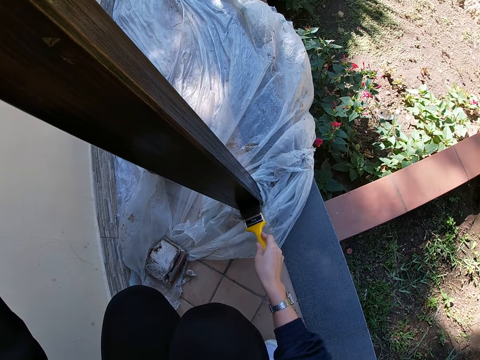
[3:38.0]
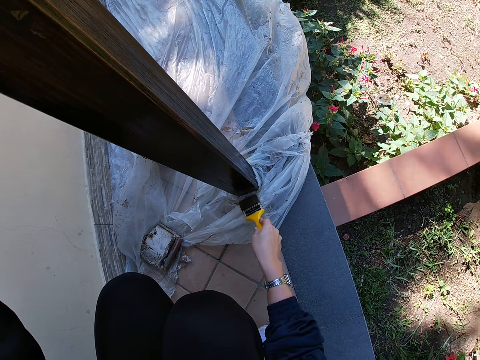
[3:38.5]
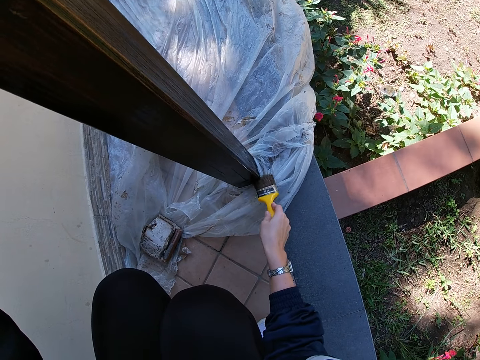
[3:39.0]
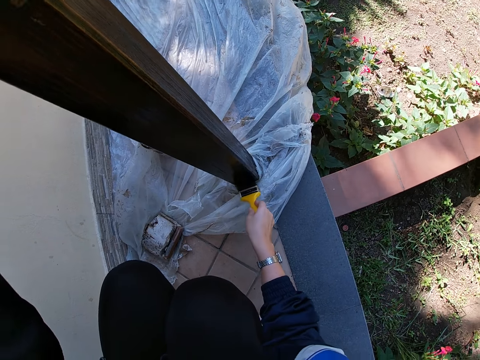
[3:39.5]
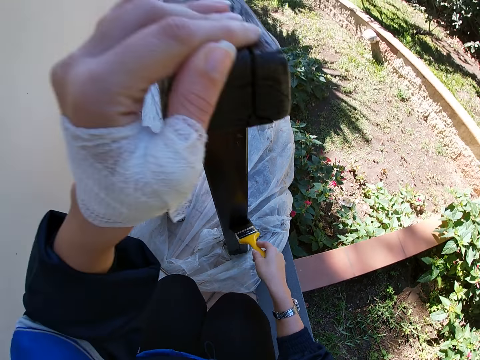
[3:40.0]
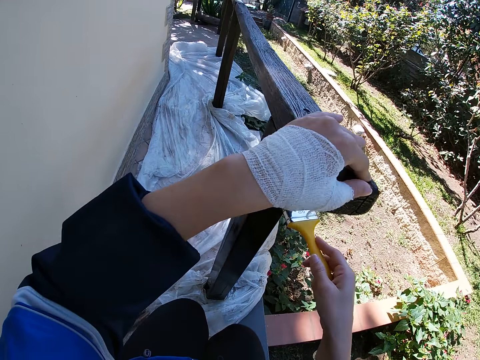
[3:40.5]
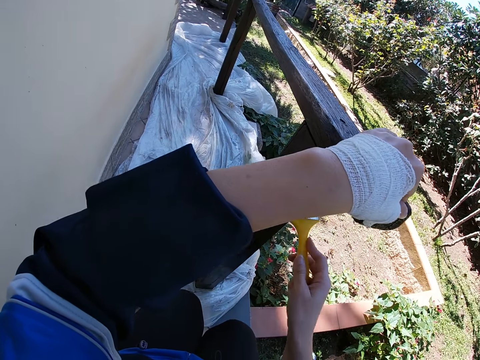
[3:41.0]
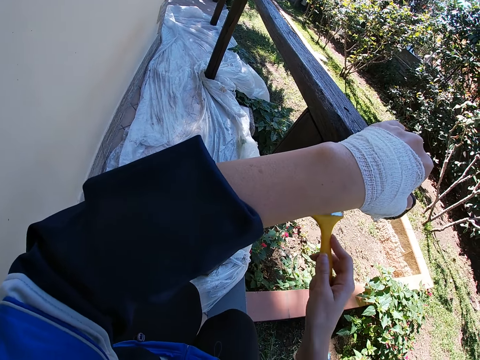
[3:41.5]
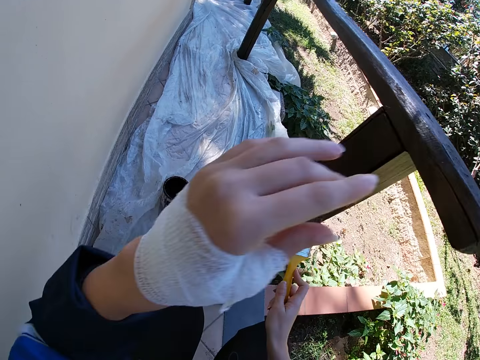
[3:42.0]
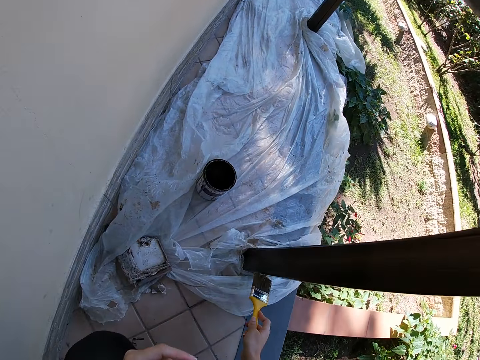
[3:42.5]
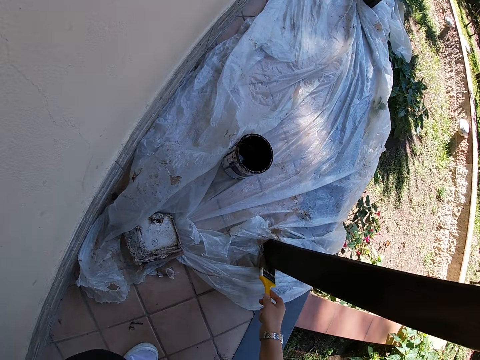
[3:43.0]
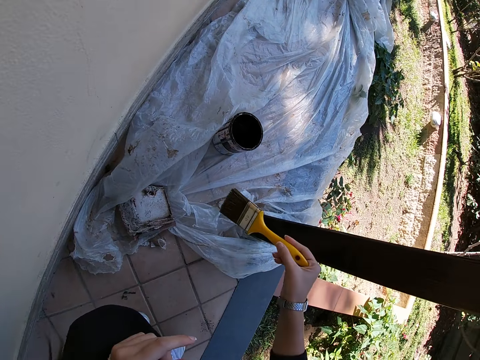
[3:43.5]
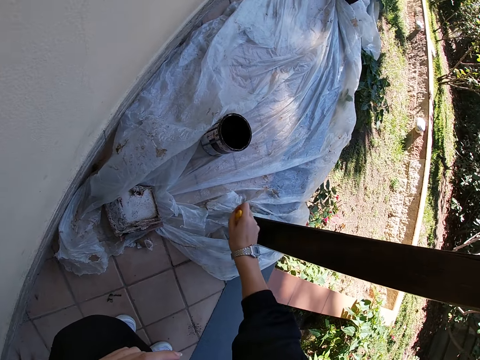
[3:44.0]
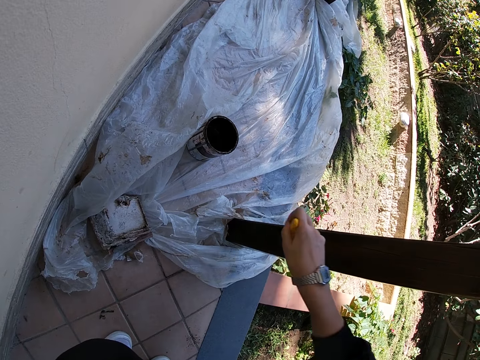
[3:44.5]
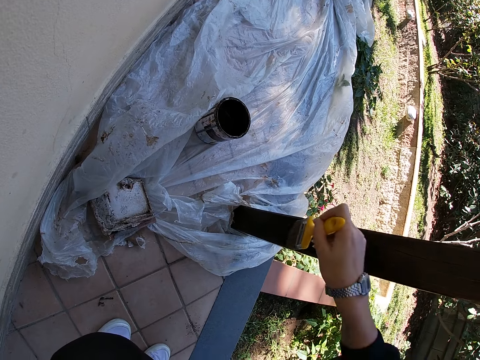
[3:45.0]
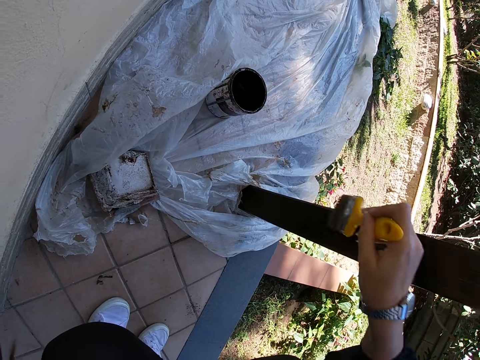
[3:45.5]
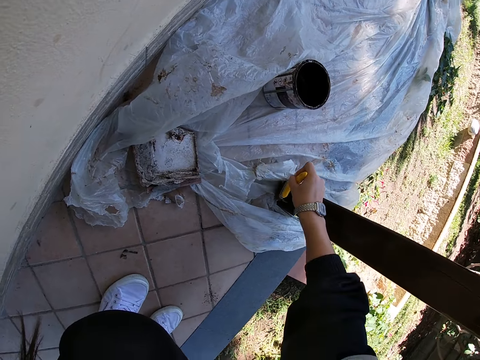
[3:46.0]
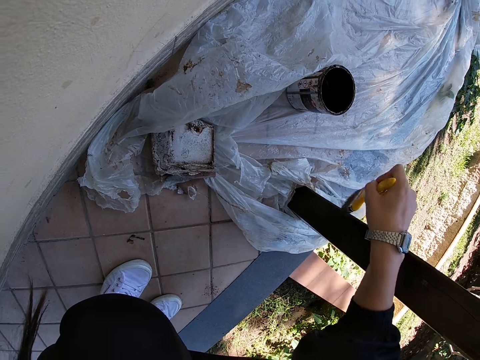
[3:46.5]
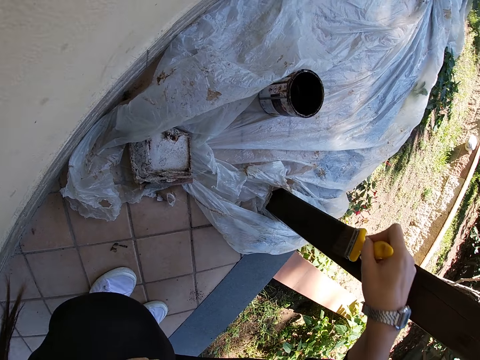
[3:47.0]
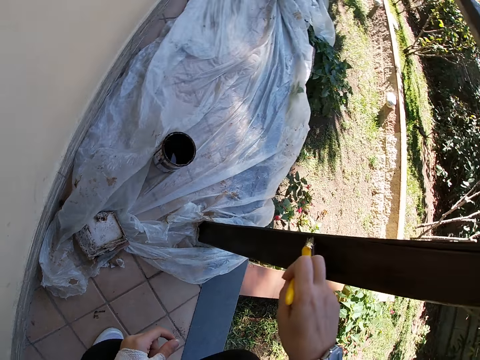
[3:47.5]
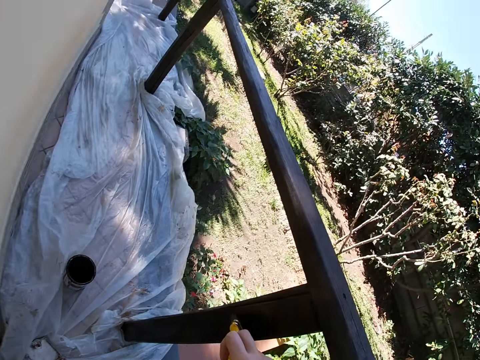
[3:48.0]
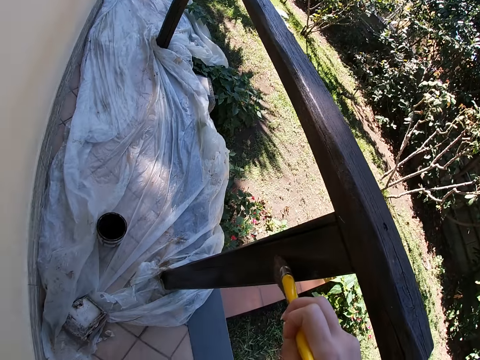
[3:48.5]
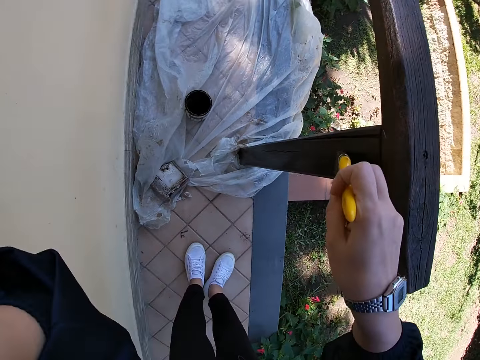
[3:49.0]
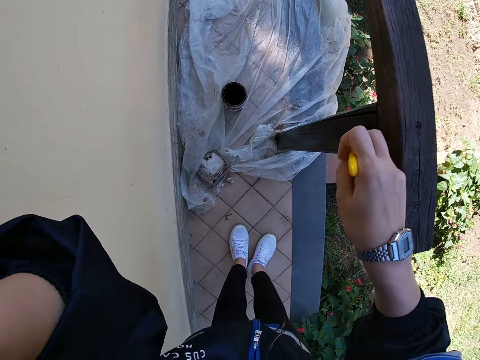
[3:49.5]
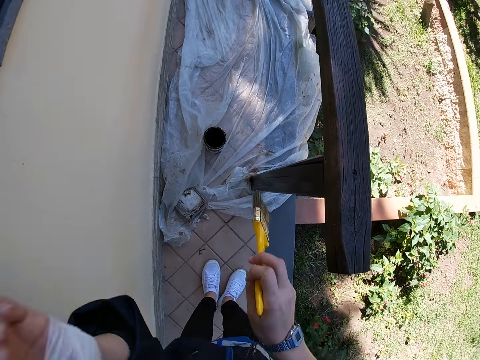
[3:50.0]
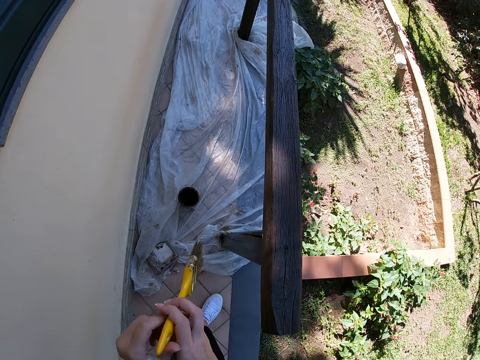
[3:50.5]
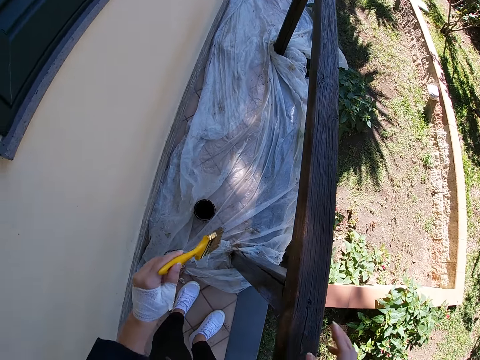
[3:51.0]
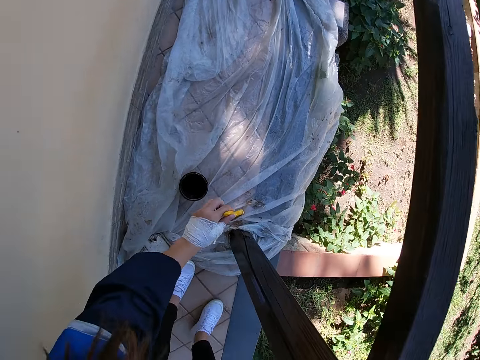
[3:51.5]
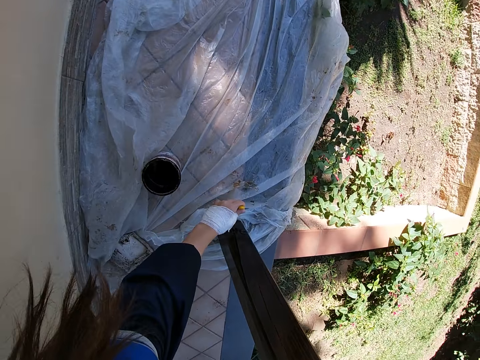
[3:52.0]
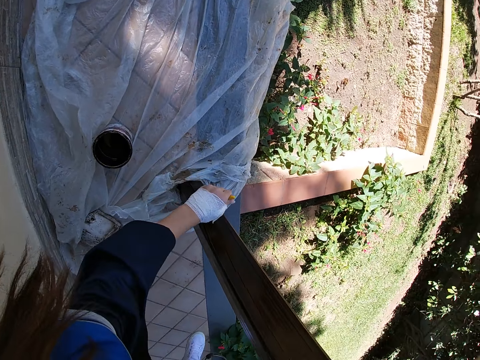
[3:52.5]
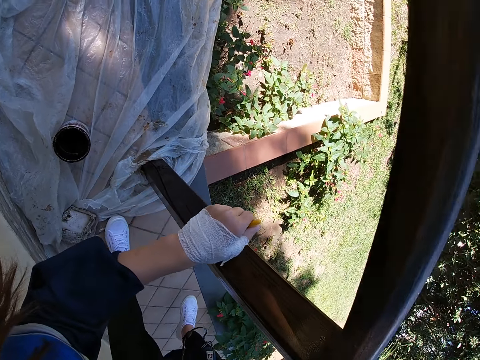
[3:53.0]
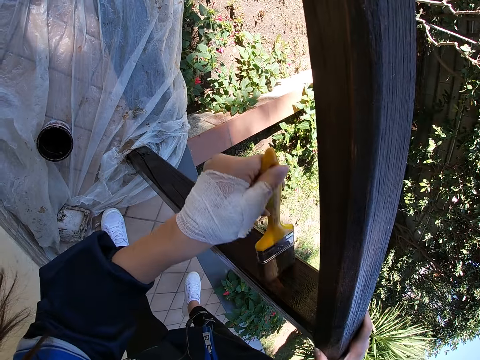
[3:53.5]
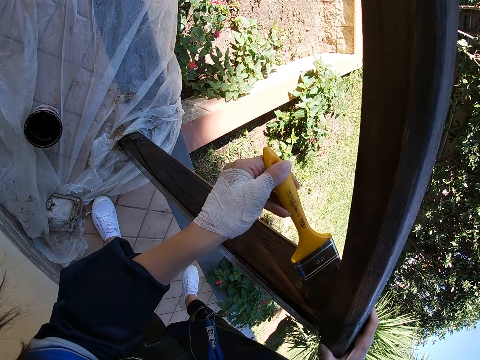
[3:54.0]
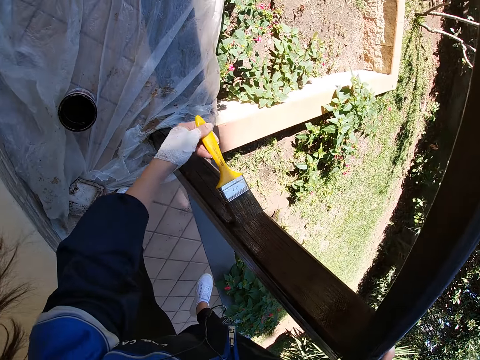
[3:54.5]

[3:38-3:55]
The camera wearer removes her left hand from the edge of the balcony. She holds something. She passes the paint brush from her right hand to her left hand. She paints the balcony with the paint brush.

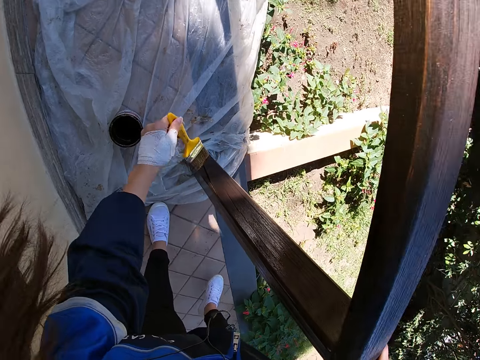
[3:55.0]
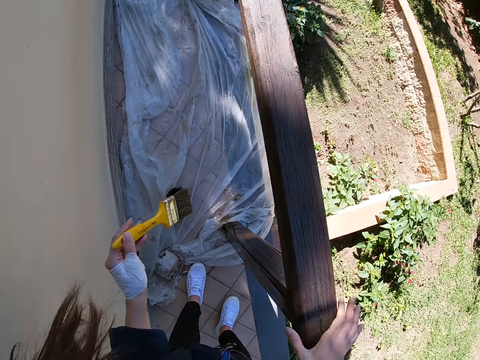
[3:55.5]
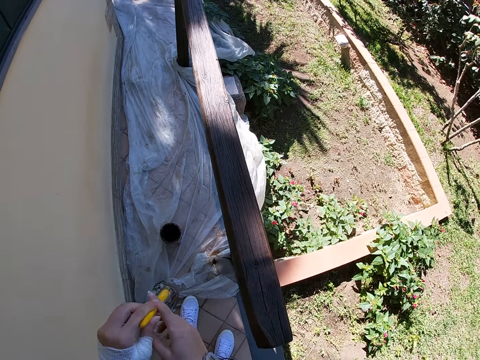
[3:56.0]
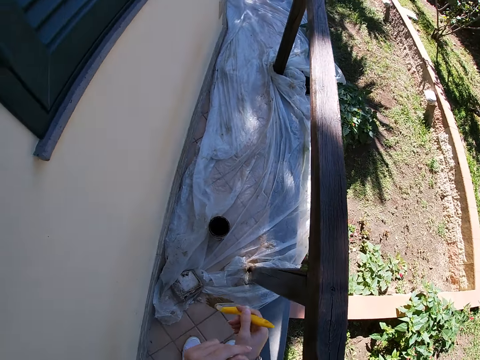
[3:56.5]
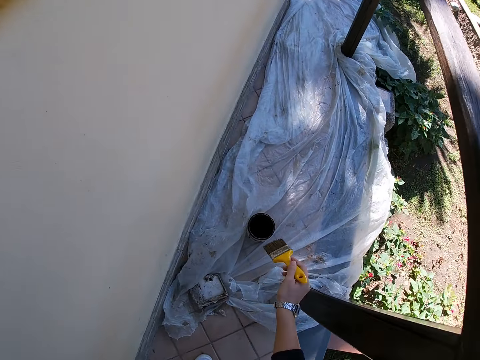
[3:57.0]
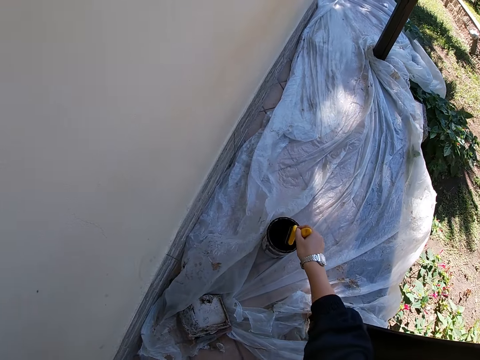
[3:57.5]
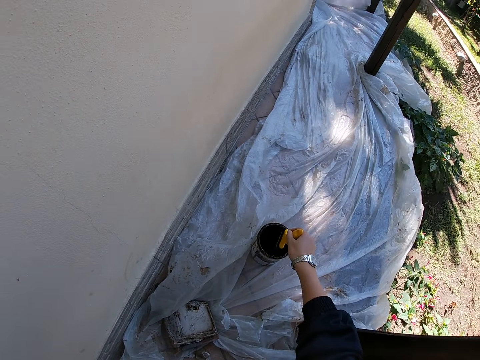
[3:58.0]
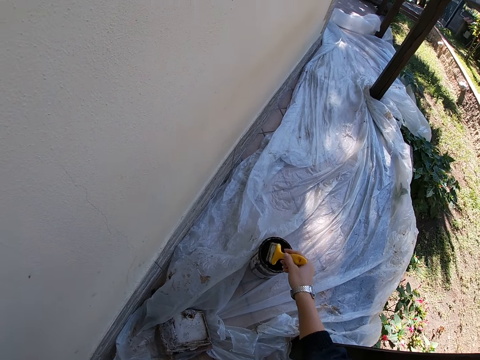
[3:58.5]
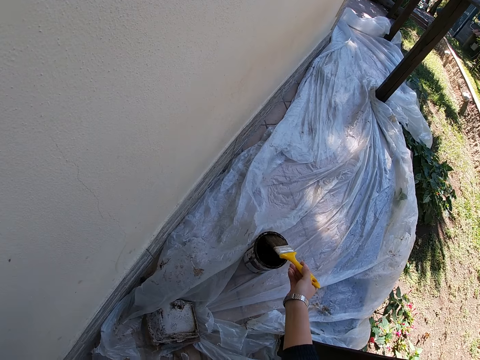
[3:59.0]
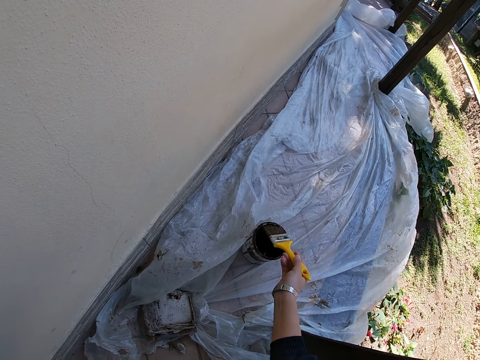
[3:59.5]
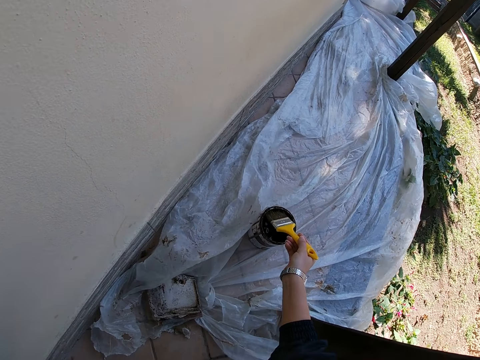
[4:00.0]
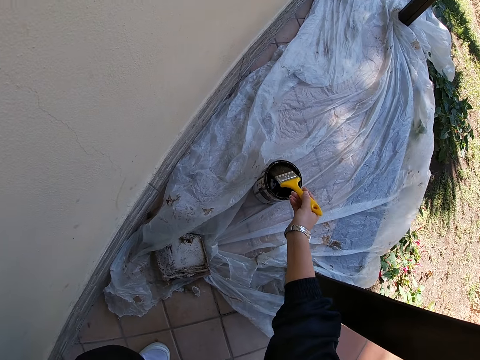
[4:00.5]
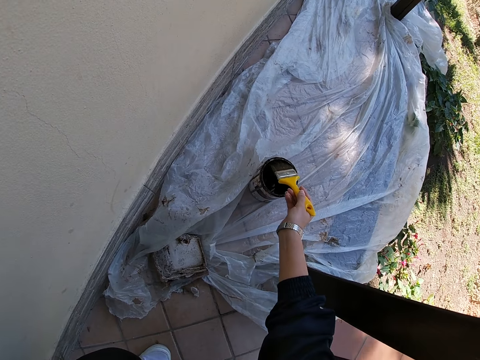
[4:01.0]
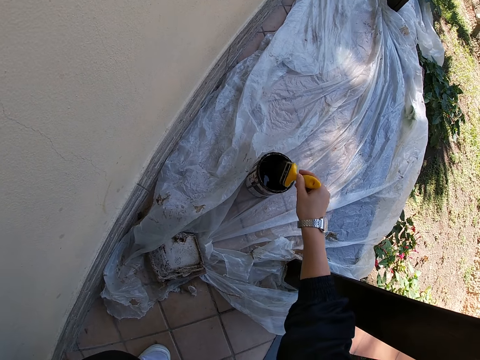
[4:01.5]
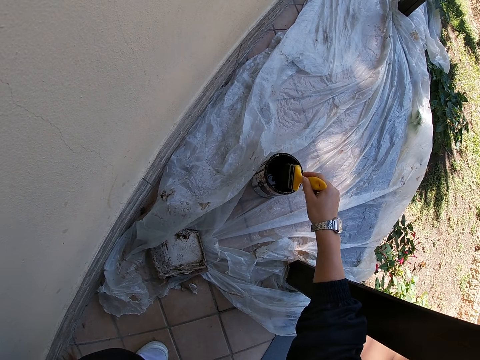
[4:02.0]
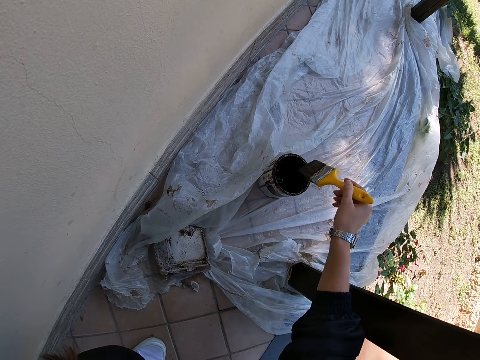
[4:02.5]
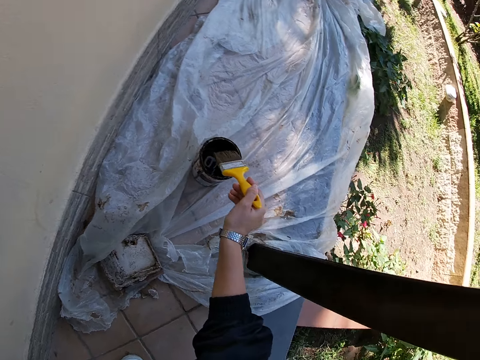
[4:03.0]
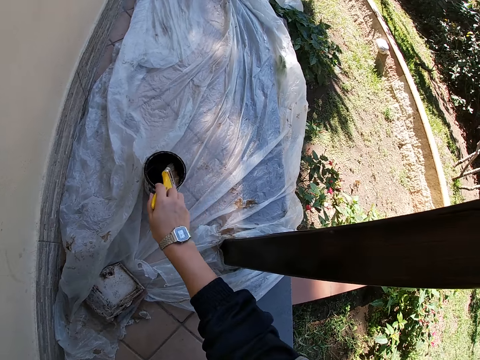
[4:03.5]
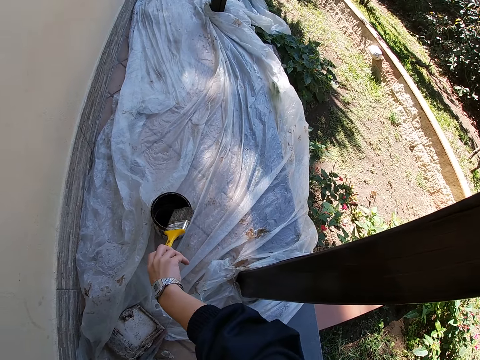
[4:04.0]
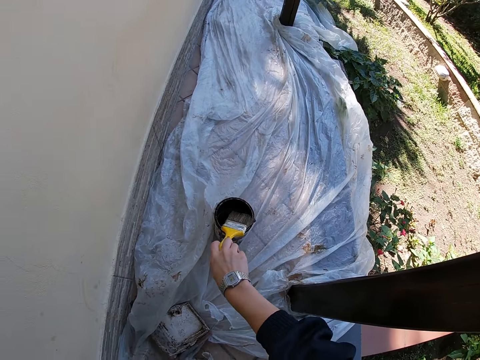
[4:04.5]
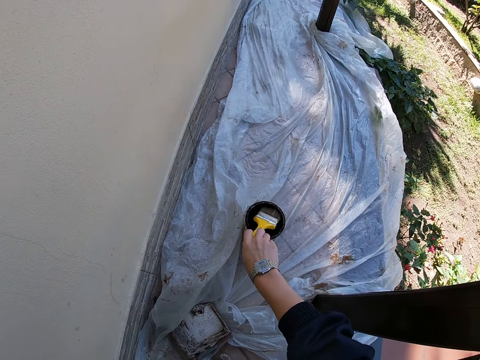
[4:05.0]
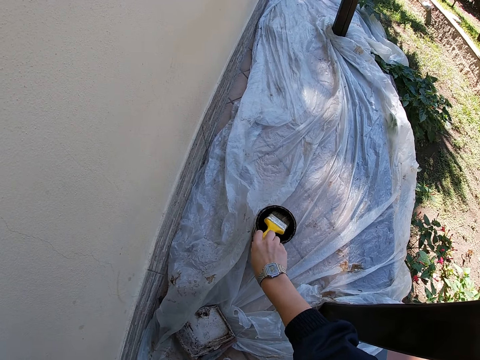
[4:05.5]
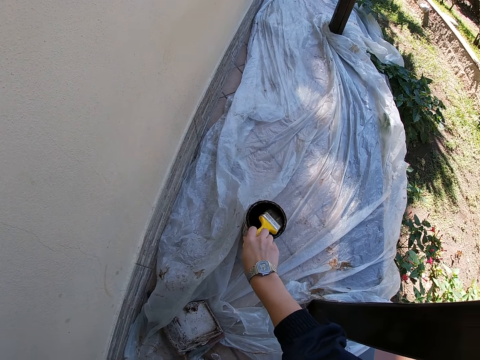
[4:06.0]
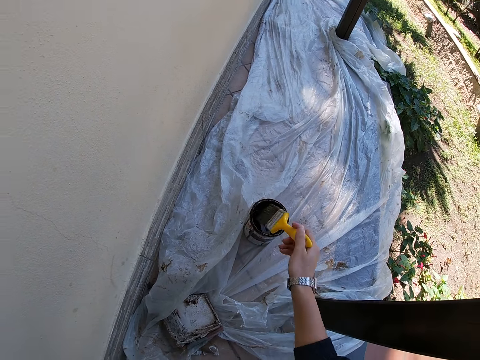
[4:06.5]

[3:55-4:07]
The camera wearer passes the paint brush from her left hand to her right hand. She takes some paint from the paint can with the paint brush. She hits the paint brush on the paint tin.
